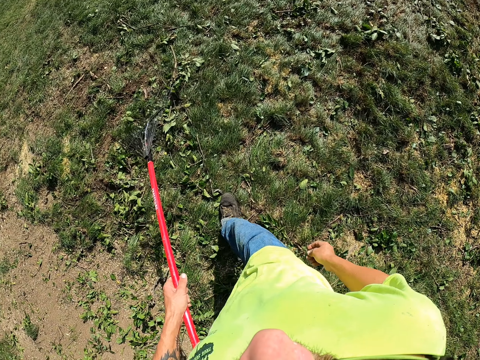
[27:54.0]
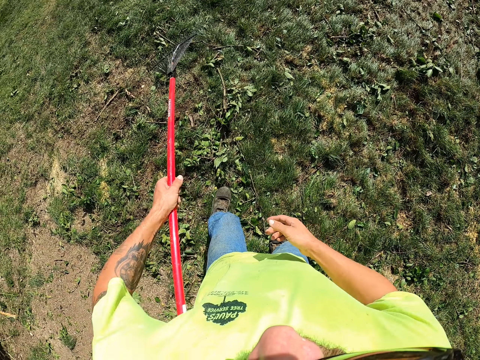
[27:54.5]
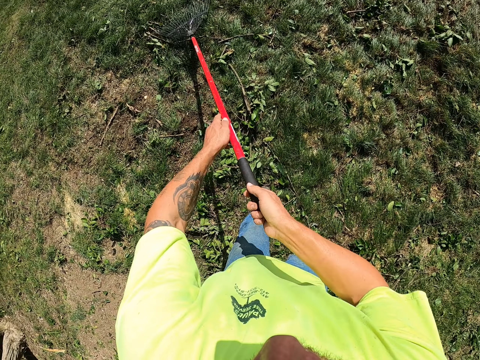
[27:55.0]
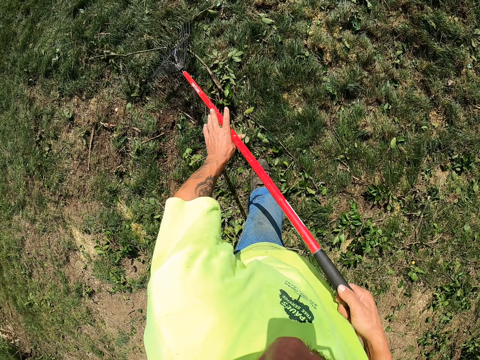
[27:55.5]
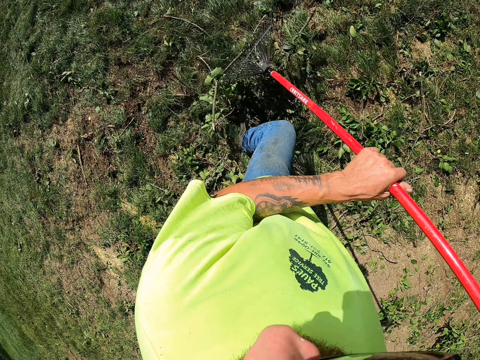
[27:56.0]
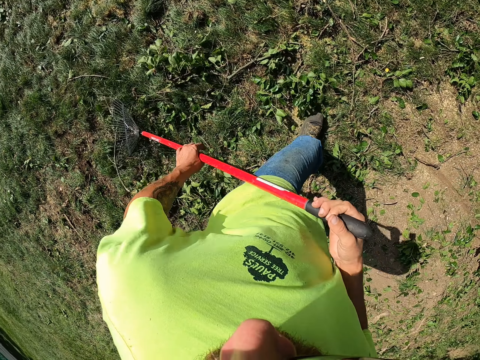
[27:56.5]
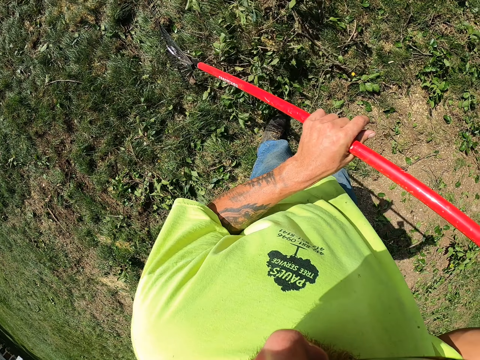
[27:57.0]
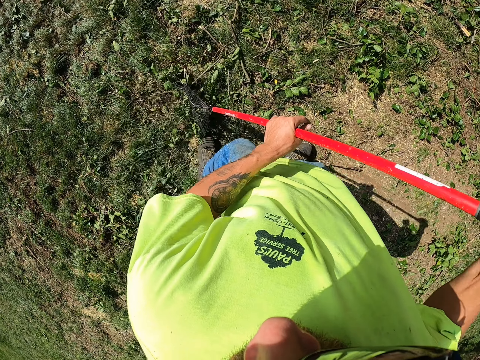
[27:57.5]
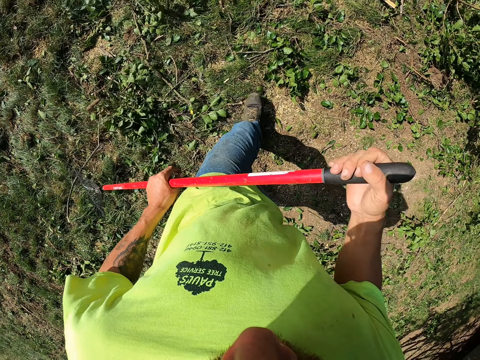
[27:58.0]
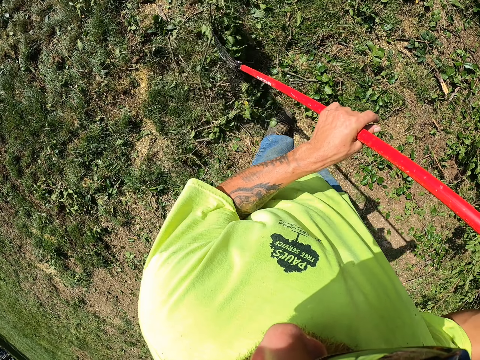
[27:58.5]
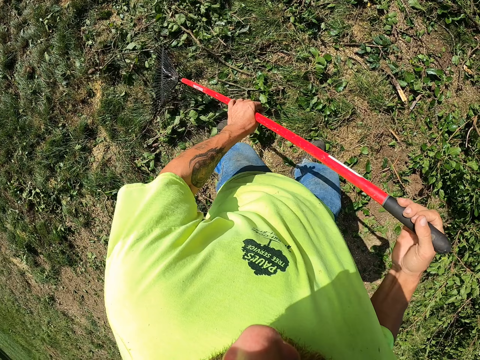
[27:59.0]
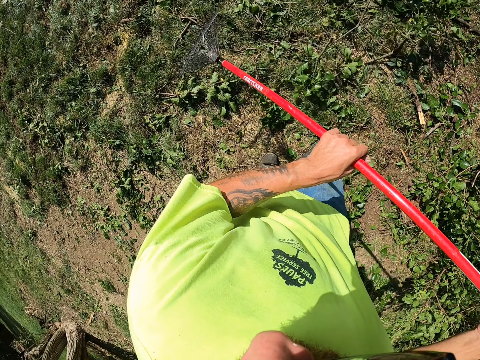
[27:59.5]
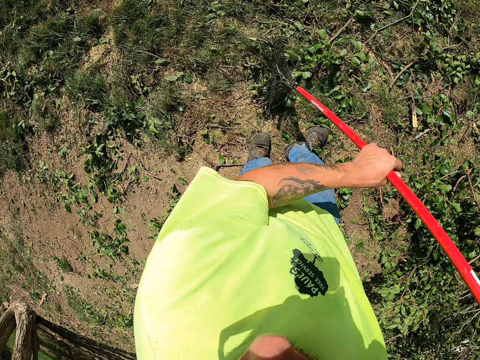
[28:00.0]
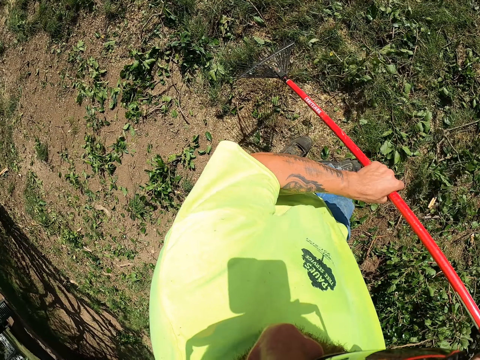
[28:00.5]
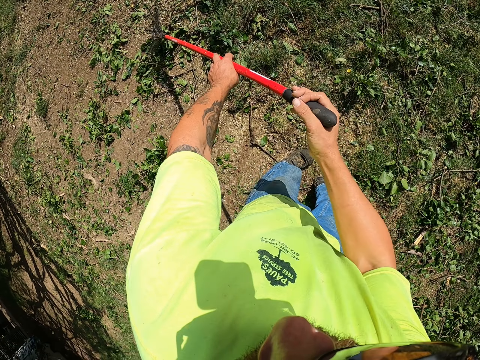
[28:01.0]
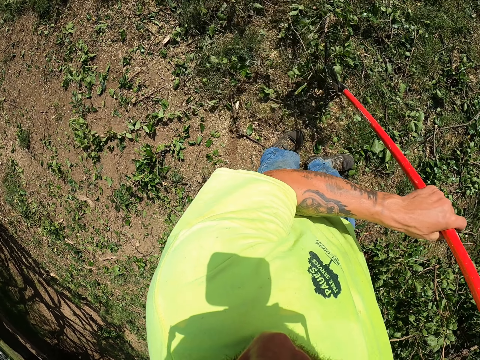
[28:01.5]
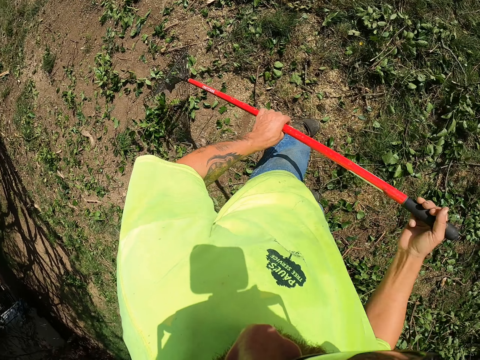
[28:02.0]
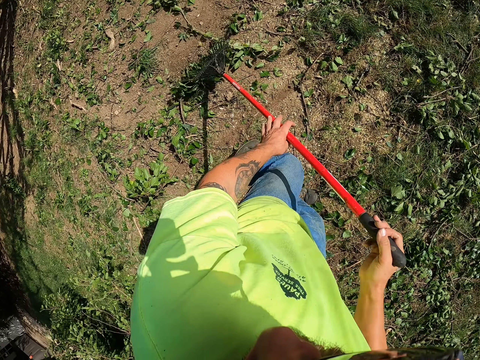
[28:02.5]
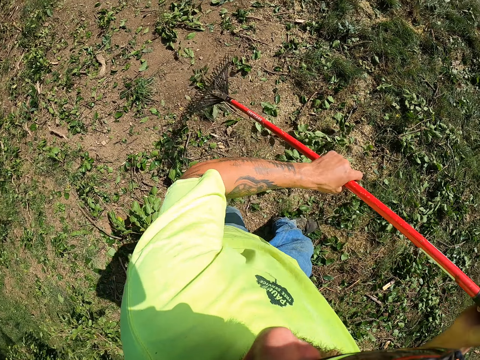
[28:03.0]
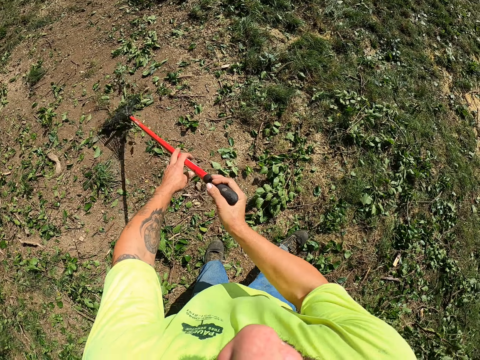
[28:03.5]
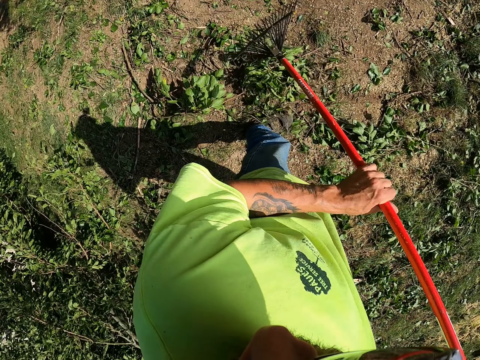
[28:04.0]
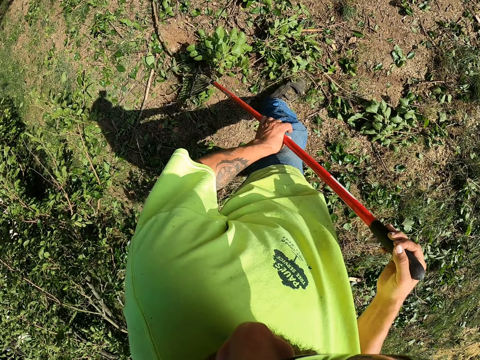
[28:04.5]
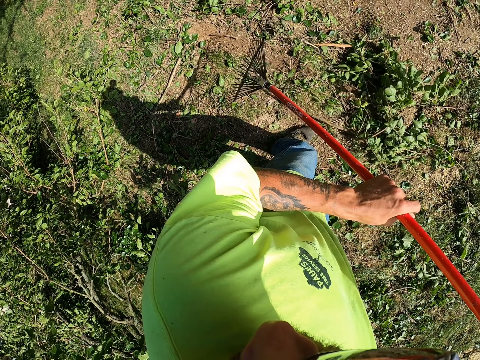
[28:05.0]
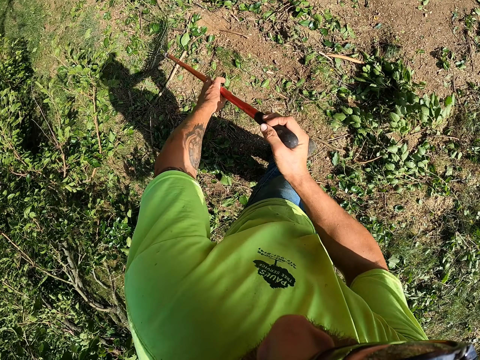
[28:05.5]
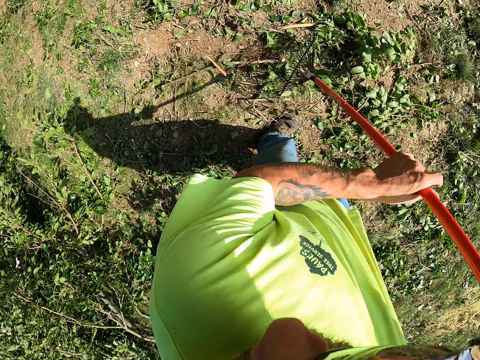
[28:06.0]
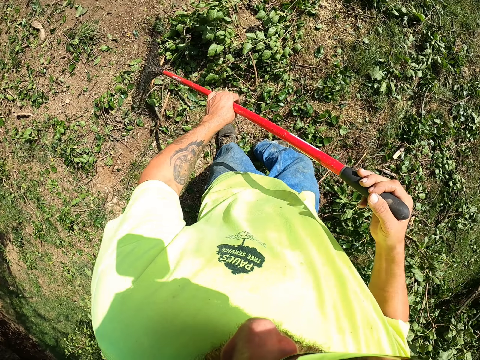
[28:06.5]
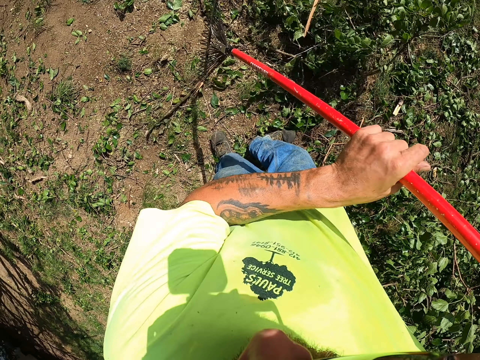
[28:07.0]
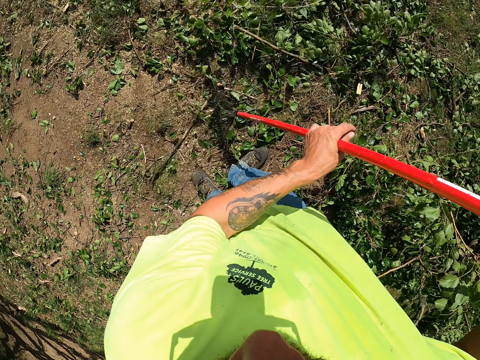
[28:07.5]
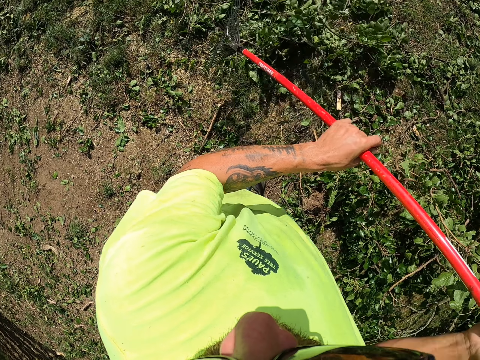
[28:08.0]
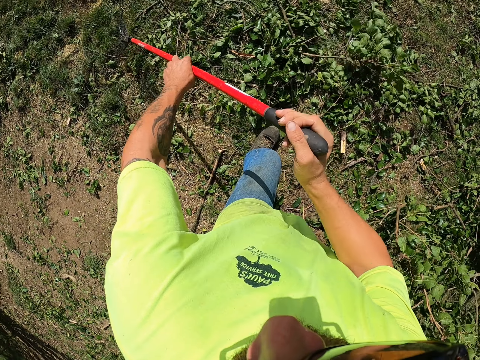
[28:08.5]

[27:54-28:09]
The camera wearer rakes the leaves on the ground with the rake in both hands.

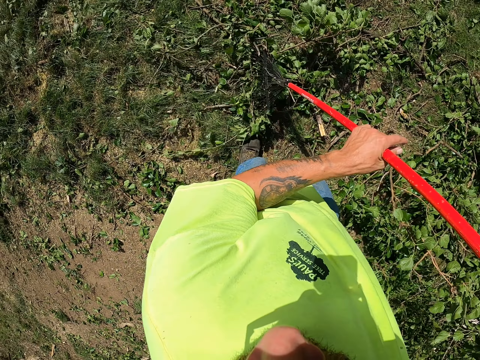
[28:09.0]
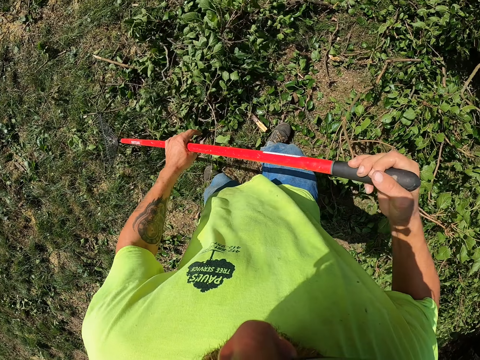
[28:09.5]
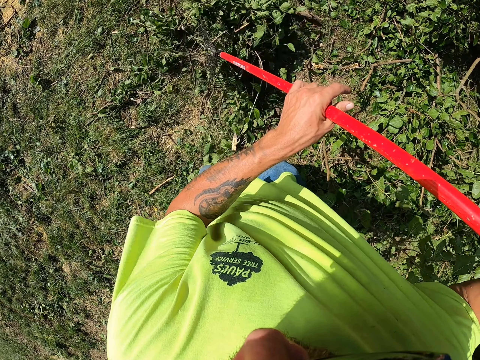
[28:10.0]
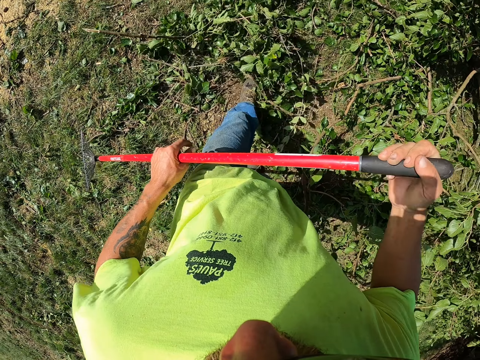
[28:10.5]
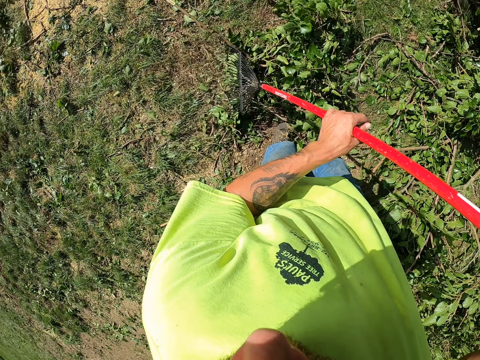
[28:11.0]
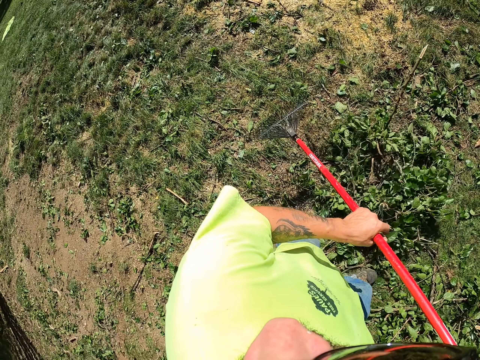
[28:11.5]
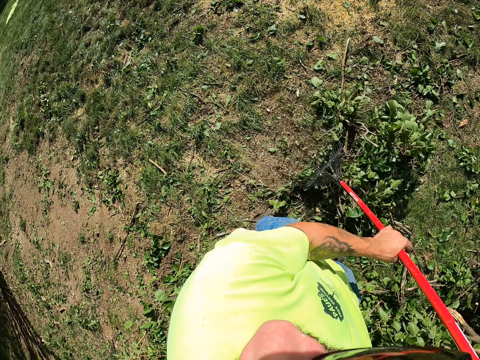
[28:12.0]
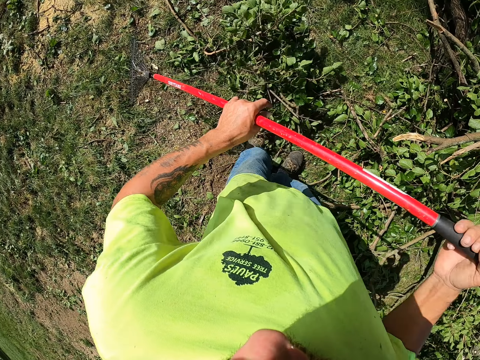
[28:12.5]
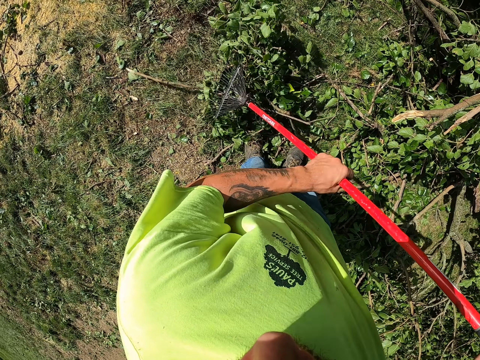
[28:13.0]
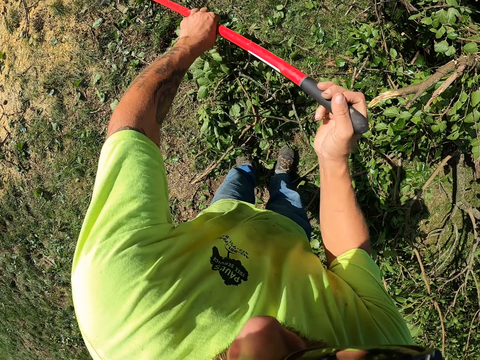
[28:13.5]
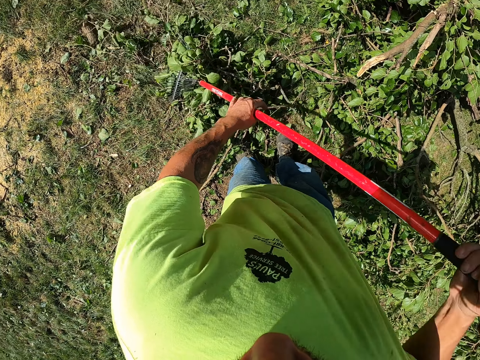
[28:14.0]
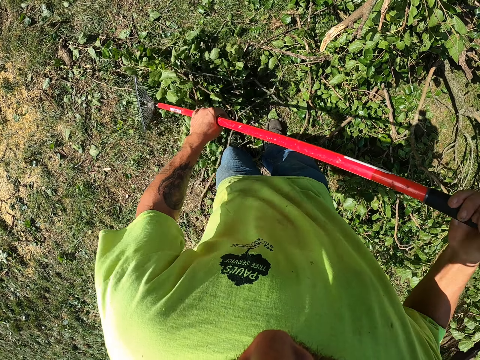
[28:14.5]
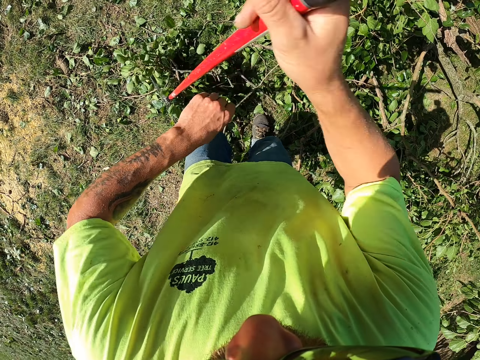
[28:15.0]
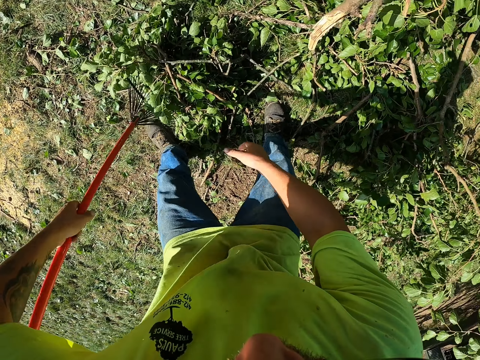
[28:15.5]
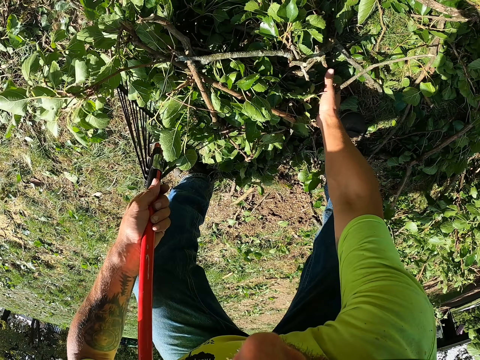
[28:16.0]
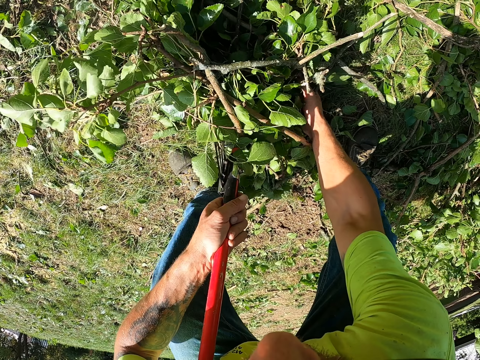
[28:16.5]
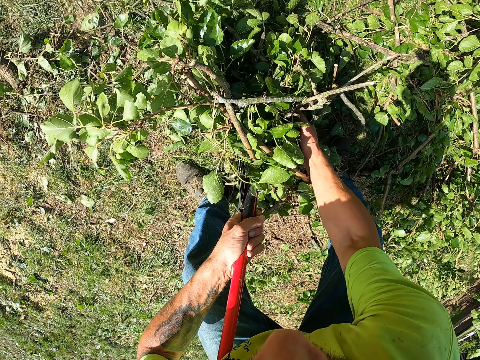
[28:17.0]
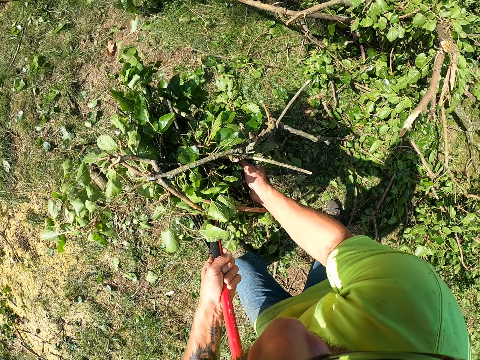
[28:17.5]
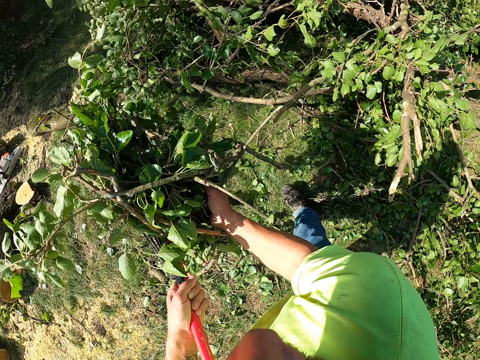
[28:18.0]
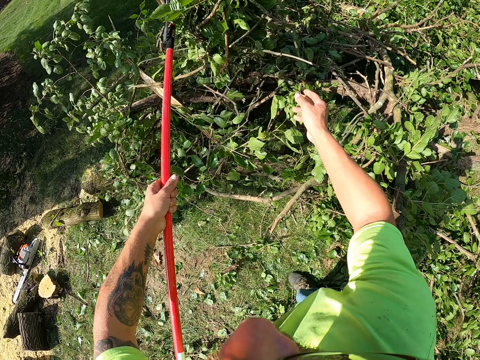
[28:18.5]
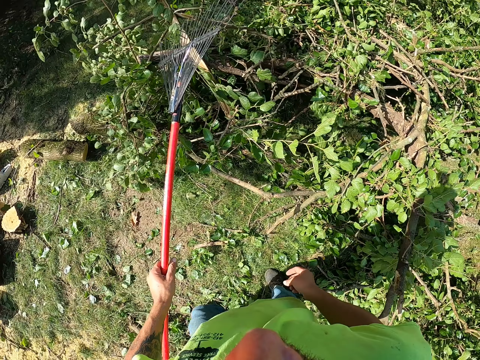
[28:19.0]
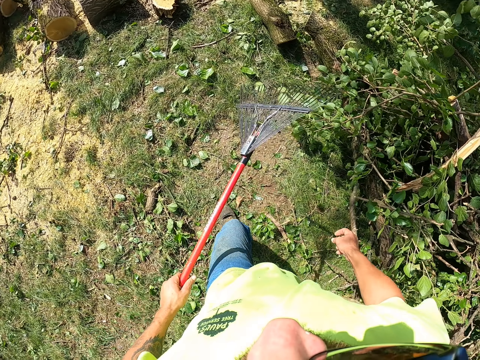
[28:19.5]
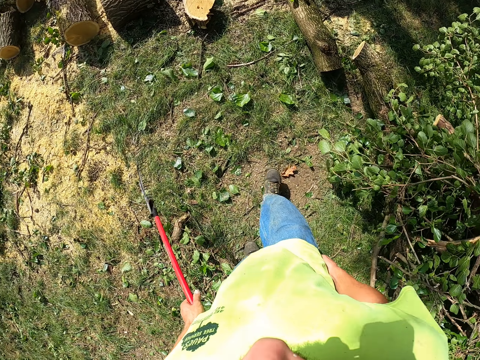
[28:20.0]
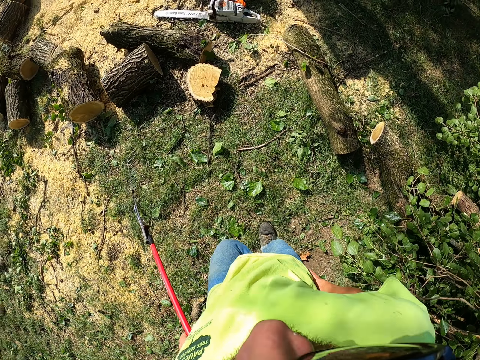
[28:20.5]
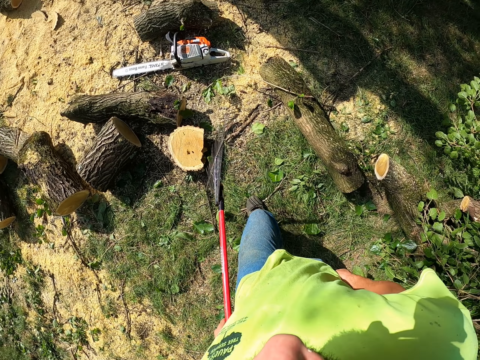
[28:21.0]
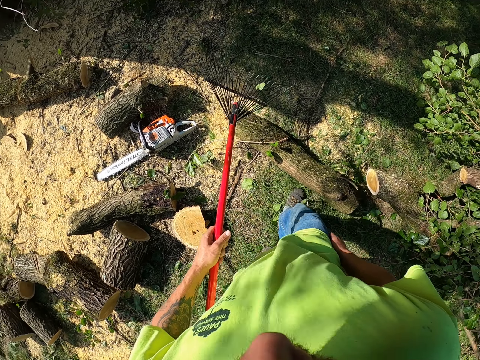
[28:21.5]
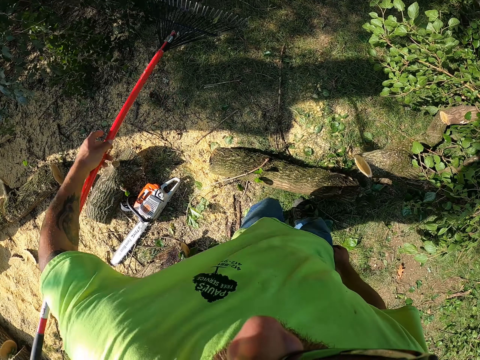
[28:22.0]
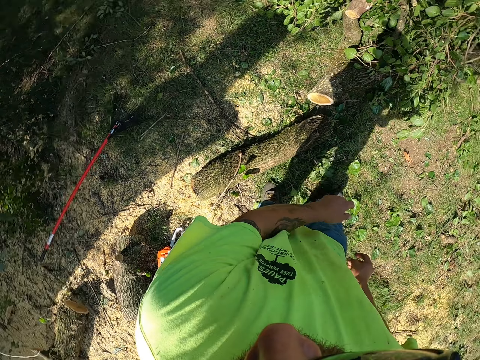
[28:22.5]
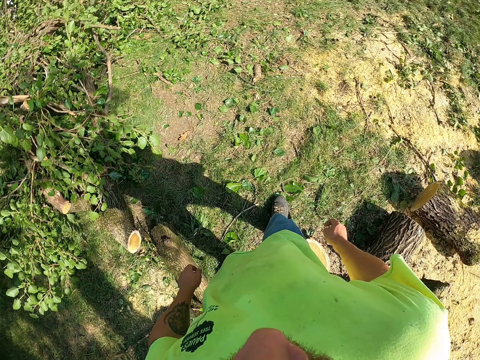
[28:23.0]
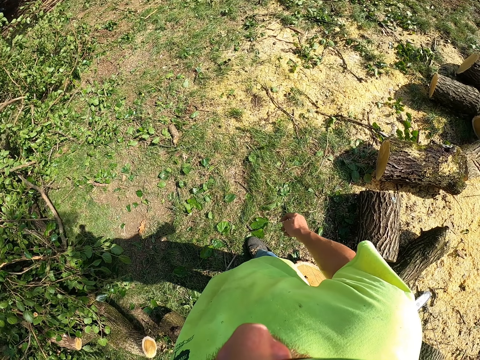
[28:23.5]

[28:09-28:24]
The camera wearer passes the rake from his right hand to his left hand. He packs the leaves on the ground with his right hand and with the rake in his left hand. He pours the leaves on the pile of tree branches on the ground with his right hand and with the rake in his left hand. He walks away. He drops the rake on the ground with his left hand.
